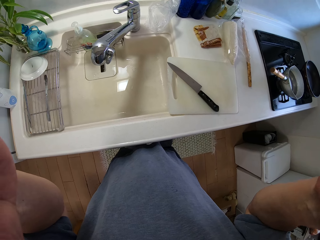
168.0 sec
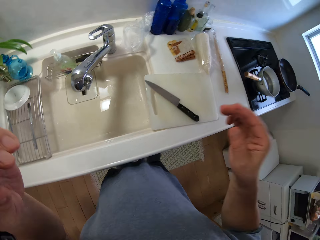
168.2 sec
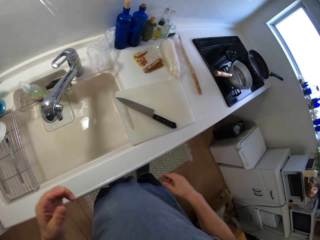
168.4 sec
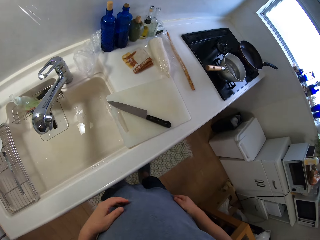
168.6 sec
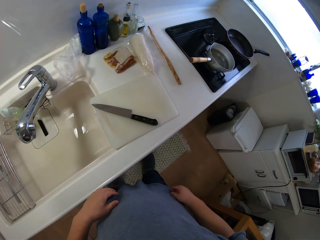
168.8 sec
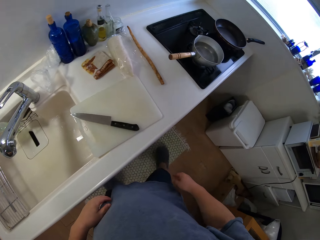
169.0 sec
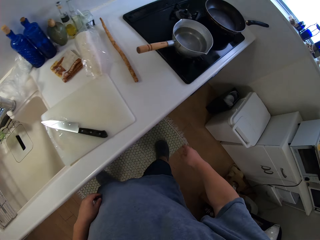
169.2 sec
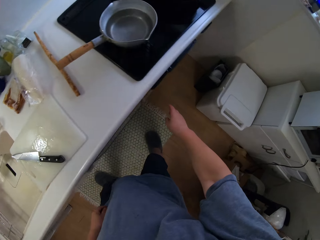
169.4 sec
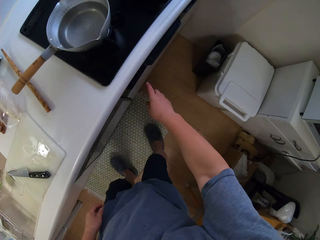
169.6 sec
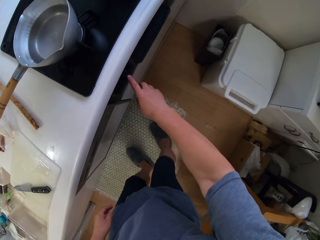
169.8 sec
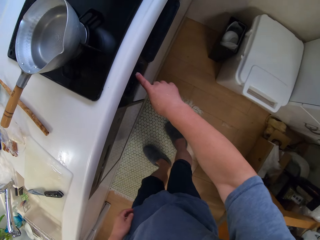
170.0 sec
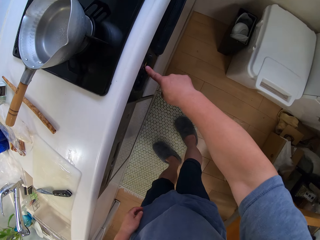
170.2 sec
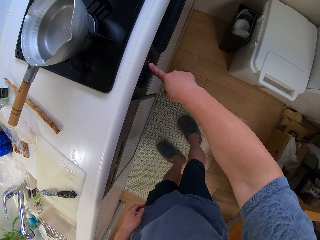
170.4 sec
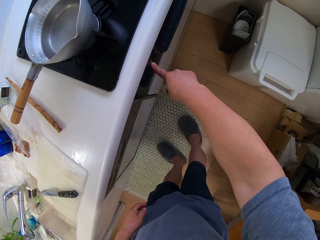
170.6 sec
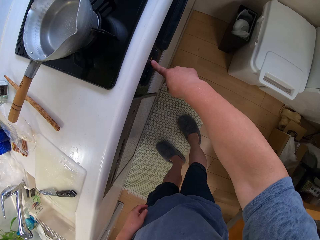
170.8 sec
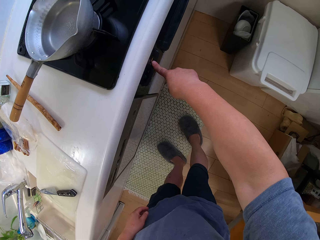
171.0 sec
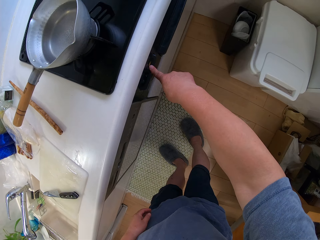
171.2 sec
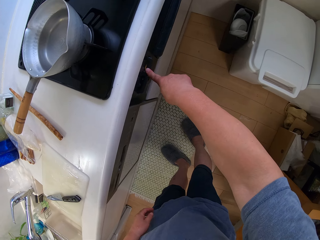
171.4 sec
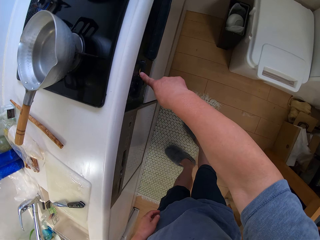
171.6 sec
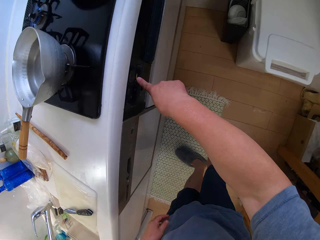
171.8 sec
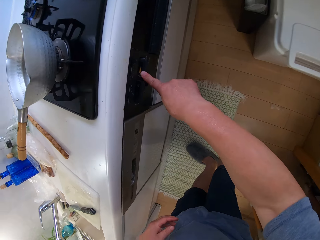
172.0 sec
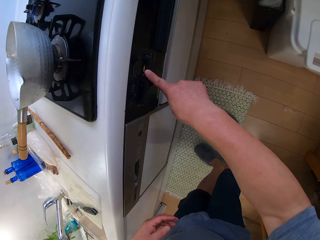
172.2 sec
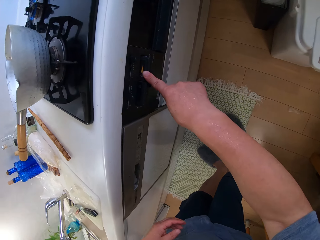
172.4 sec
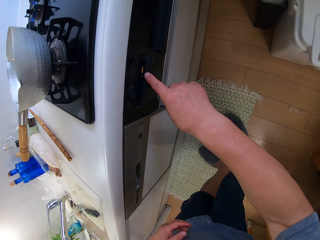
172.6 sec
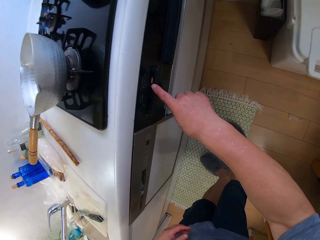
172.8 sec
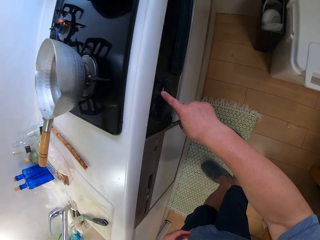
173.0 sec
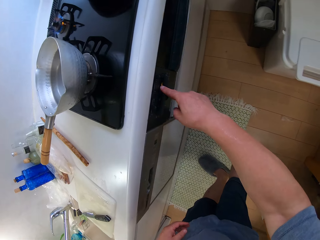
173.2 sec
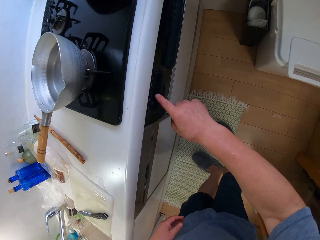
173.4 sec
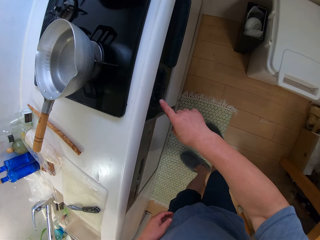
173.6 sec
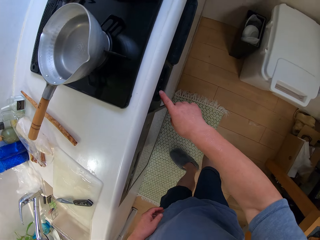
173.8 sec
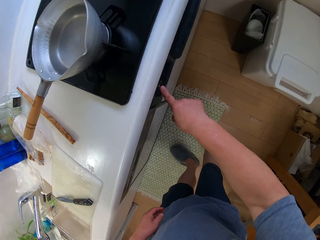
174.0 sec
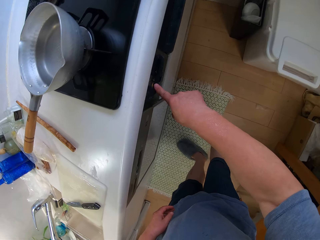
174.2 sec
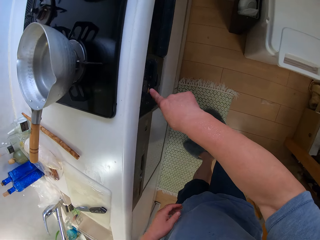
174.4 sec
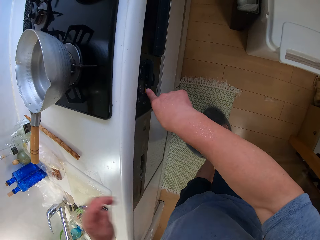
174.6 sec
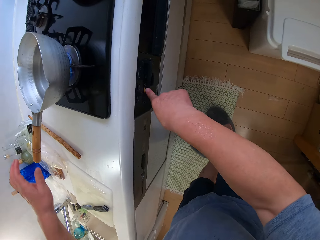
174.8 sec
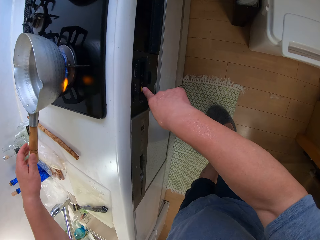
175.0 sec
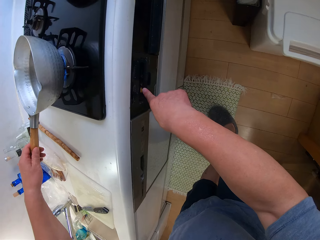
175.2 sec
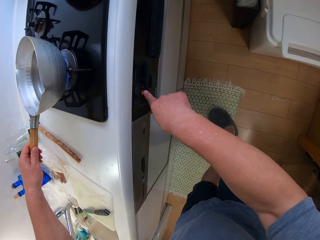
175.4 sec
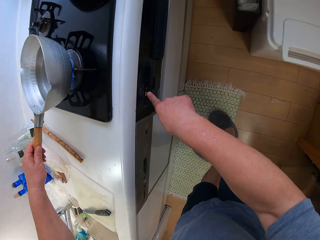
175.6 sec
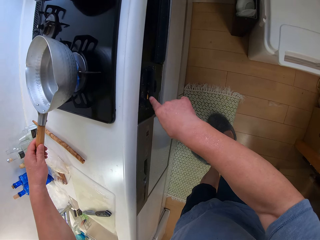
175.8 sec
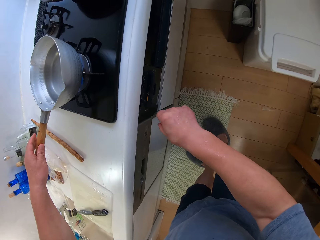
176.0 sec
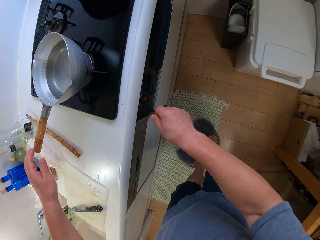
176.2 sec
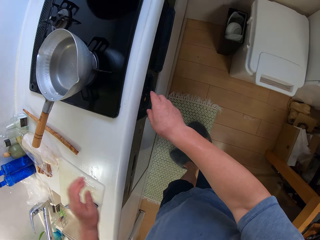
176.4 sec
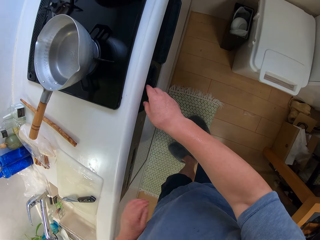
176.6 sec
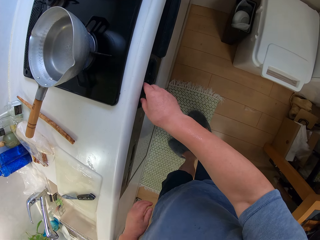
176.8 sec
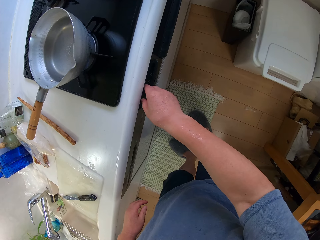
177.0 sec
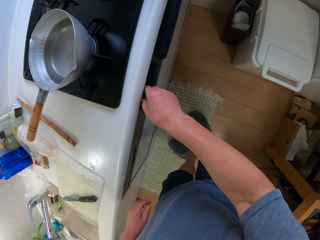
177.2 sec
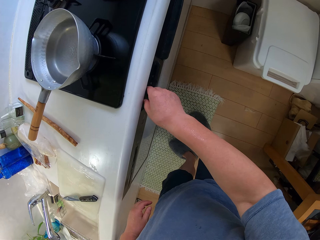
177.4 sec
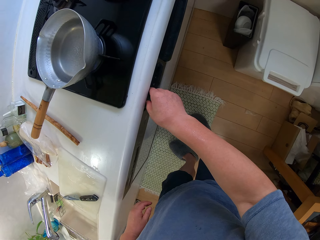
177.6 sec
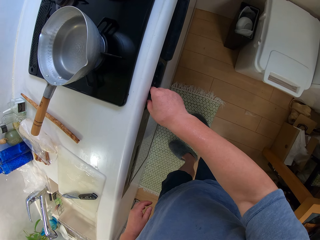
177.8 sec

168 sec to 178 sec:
The camera wearer drops his hands. He switches on the cooker.

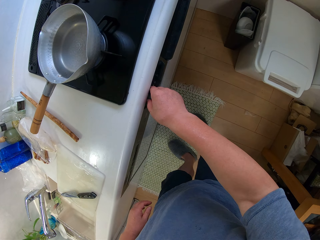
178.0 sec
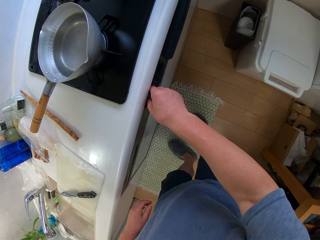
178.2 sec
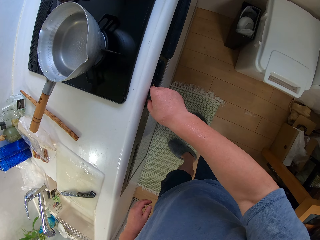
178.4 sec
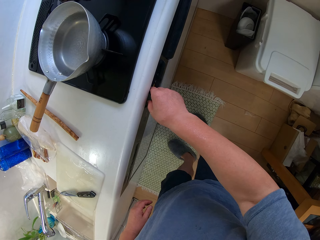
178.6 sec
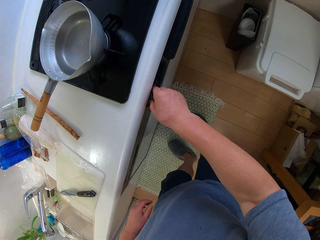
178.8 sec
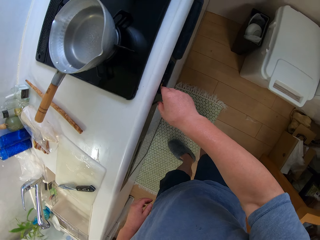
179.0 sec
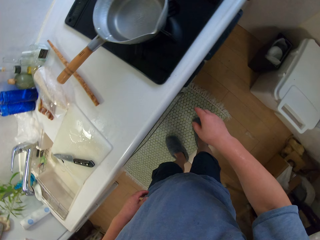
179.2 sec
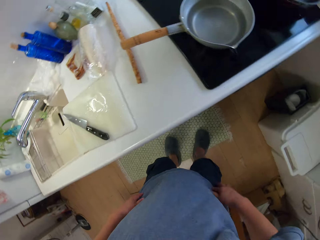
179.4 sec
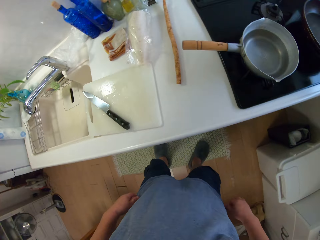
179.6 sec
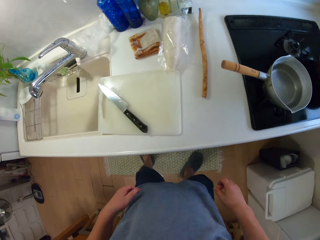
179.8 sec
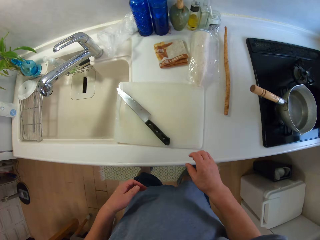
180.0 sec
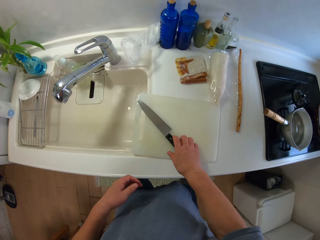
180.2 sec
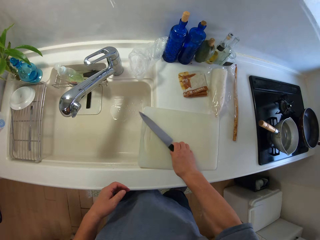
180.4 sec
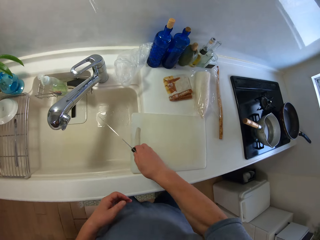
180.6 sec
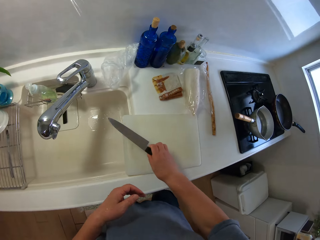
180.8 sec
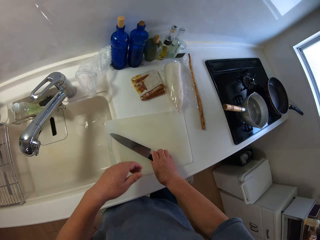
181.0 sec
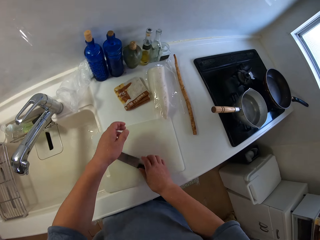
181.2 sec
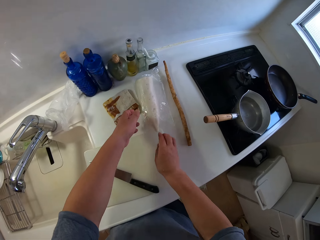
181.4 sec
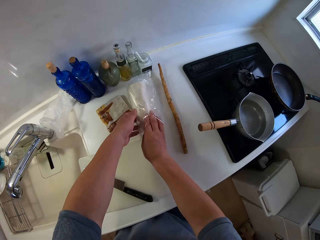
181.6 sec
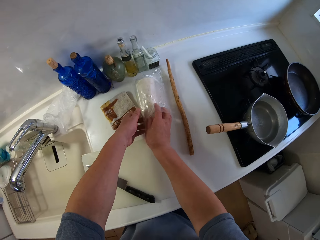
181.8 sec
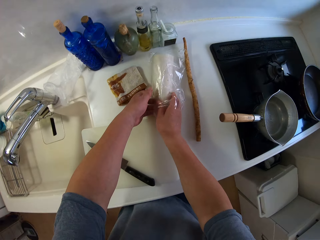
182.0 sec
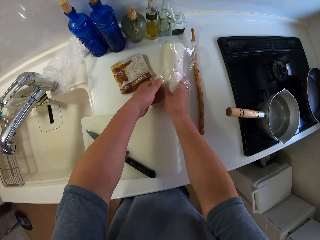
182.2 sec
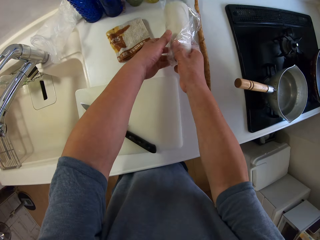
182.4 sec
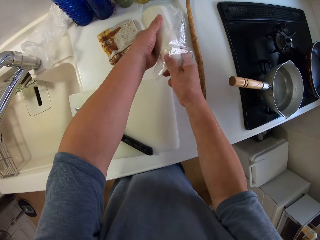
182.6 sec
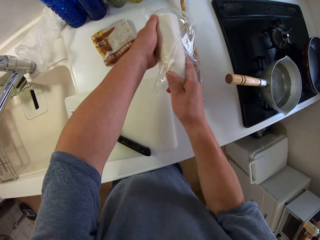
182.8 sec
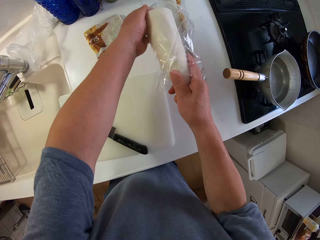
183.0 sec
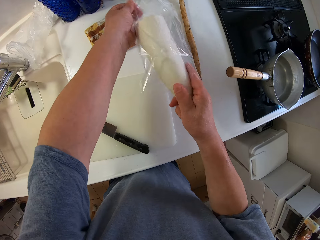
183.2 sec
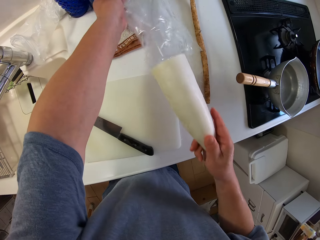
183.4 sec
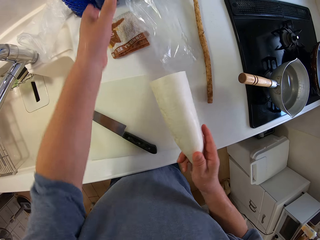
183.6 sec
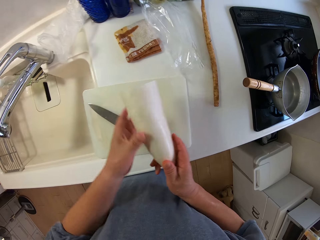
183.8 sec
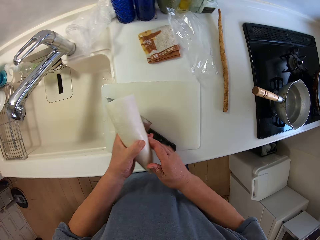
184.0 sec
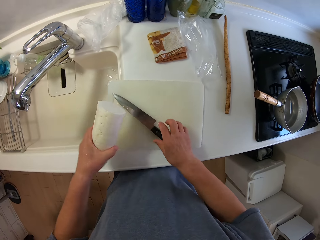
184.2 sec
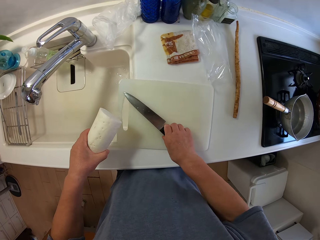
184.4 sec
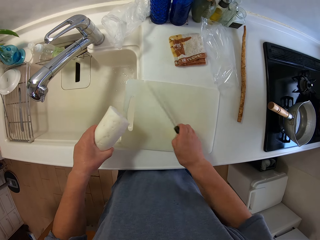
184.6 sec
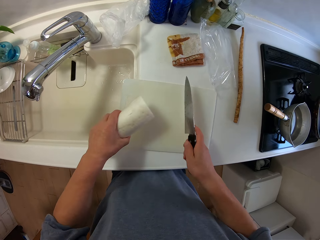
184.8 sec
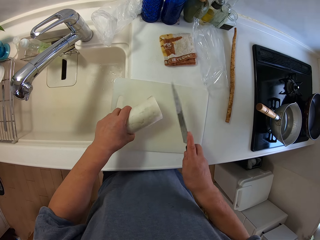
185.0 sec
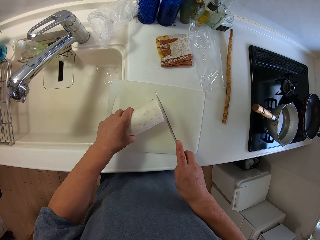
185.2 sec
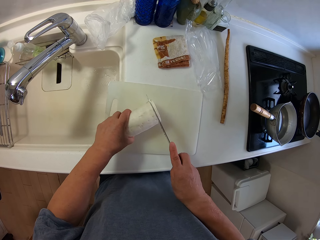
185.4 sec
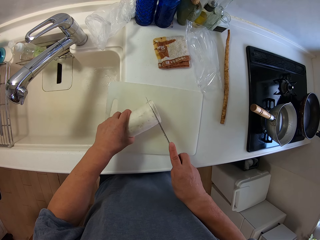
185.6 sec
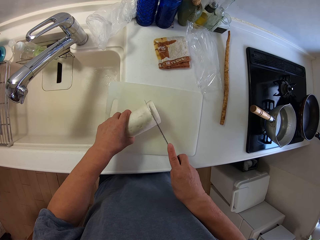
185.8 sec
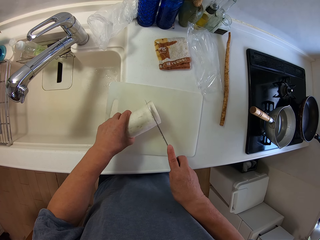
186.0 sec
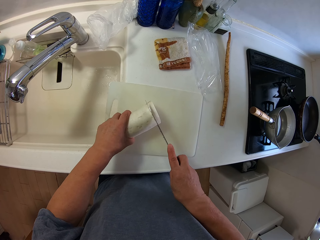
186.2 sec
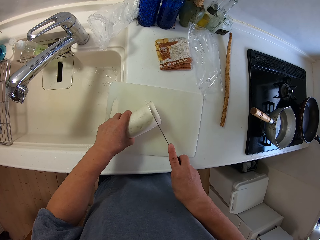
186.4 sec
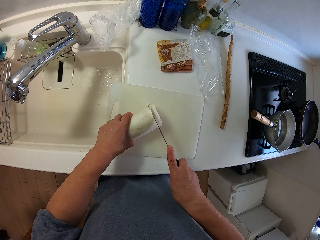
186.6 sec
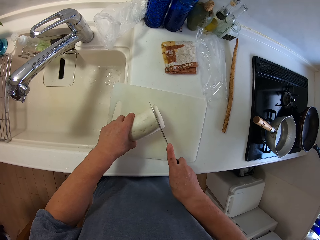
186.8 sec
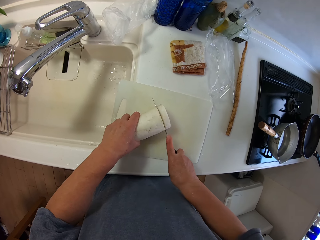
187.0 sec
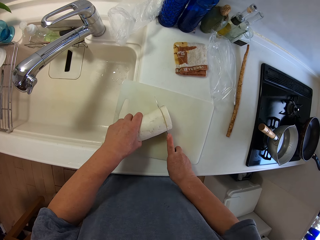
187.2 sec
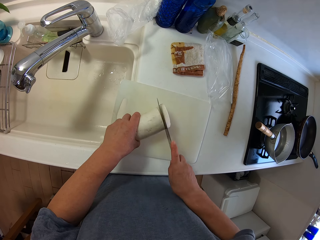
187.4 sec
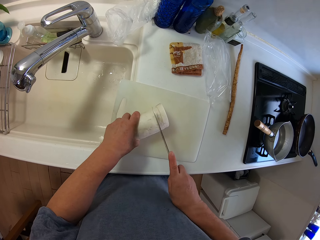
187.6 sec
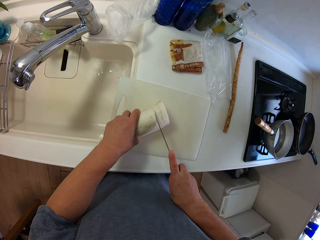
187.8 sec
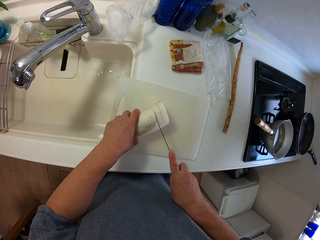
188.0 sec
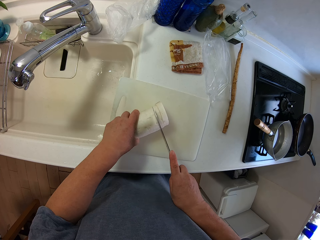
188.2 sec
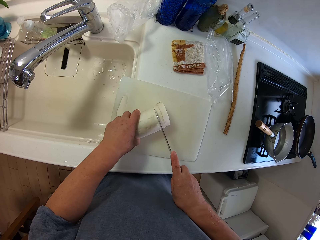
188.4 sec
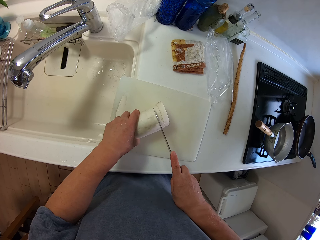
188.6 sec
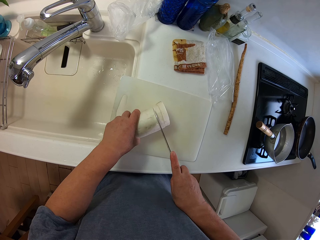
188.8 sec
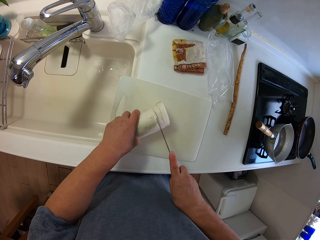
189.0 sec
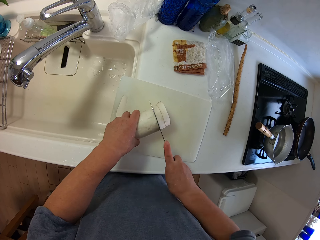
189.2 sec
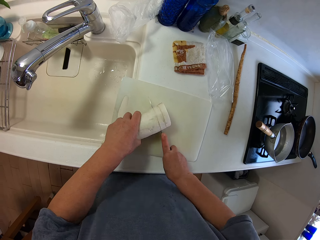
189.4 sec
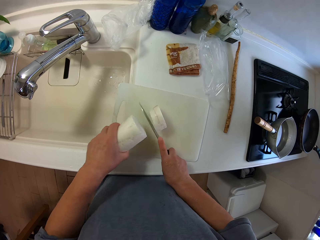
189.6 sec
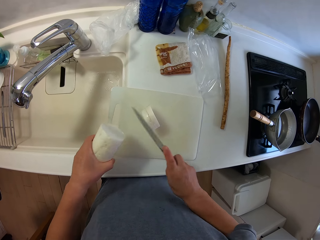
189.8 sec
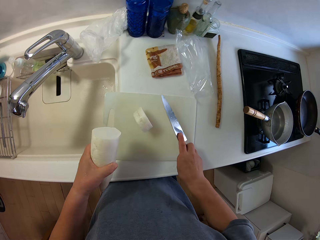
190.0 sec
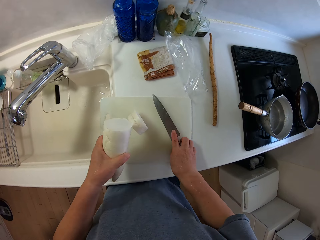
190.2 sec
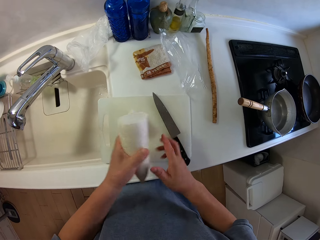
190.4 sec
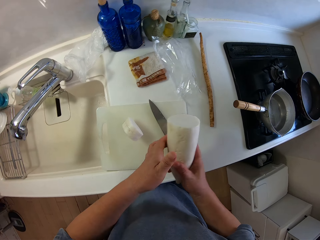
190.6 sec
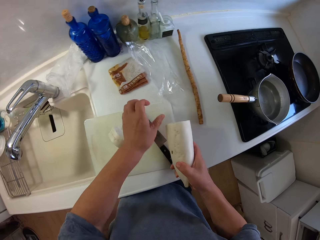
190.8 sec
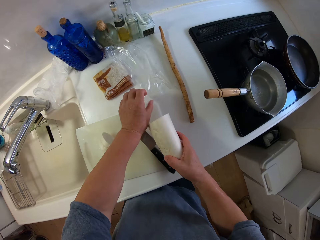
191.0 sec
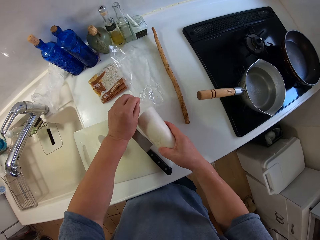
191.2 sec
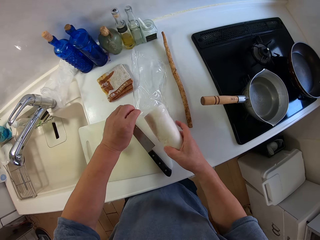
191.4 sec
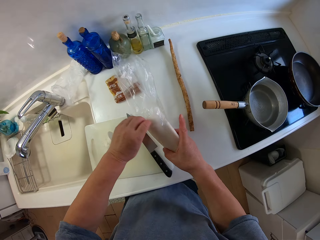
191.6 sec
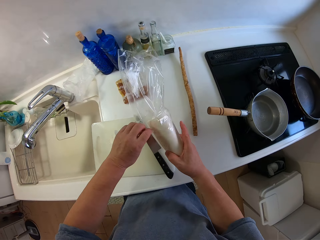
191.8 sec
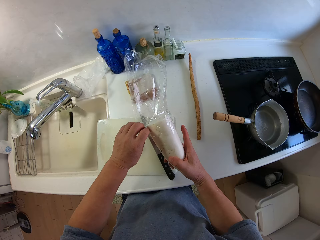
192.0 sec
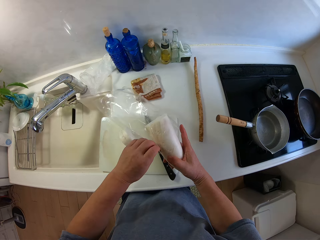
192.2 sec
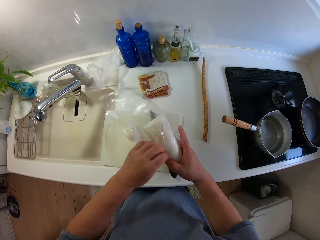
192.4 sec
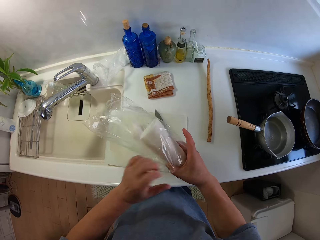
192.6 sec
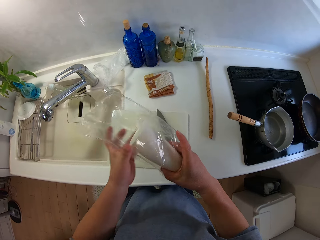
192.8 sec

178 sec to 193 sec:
The camera wearer holds the knife. They place the knife on the chopping board. They pick up the knife. They pick the cassava beside the sink and remove the cassava from the paper. They place the cassava on the chopping board and cut the cassava on the chopping board with a knife. They place the knife on the chopping board and put the remaining cassava in the paper.
